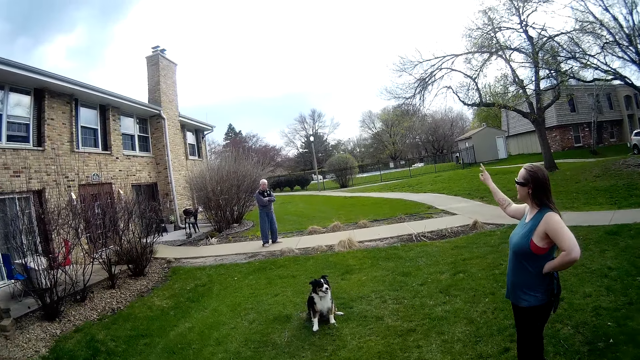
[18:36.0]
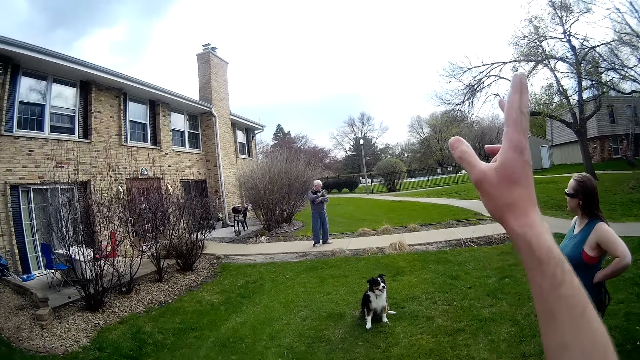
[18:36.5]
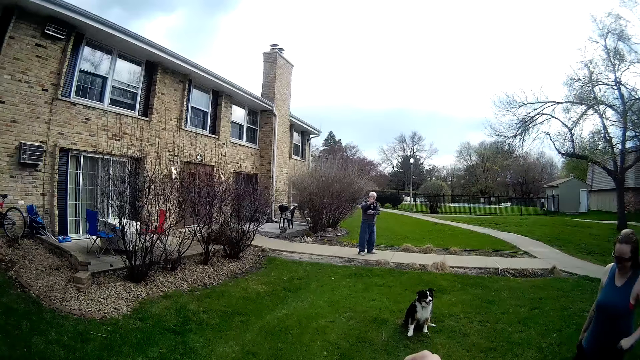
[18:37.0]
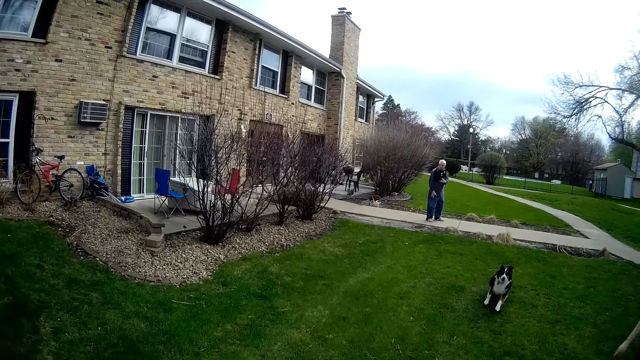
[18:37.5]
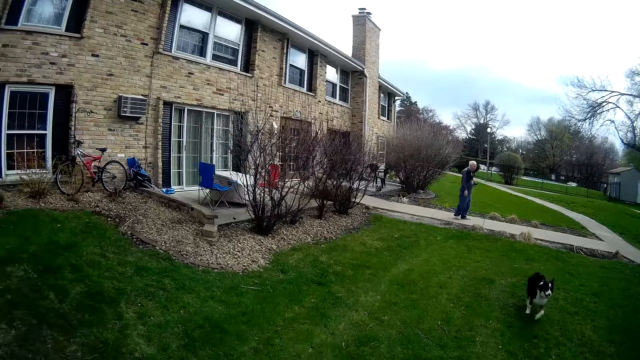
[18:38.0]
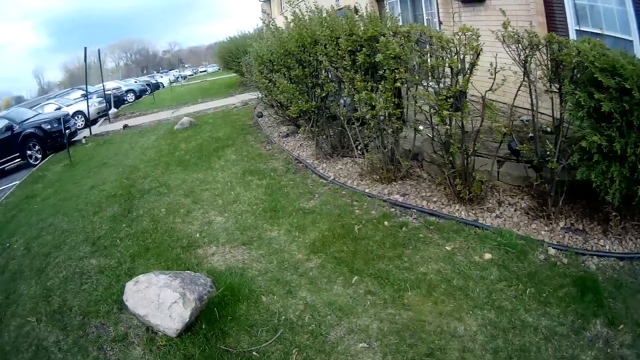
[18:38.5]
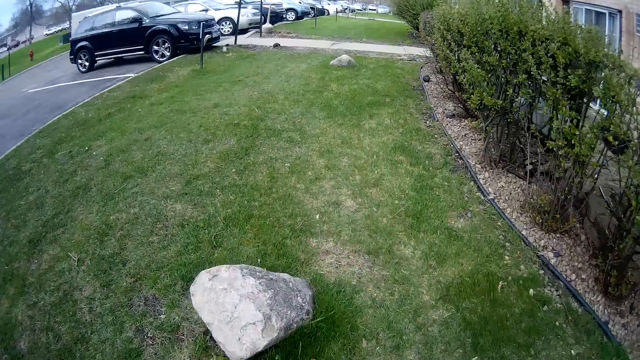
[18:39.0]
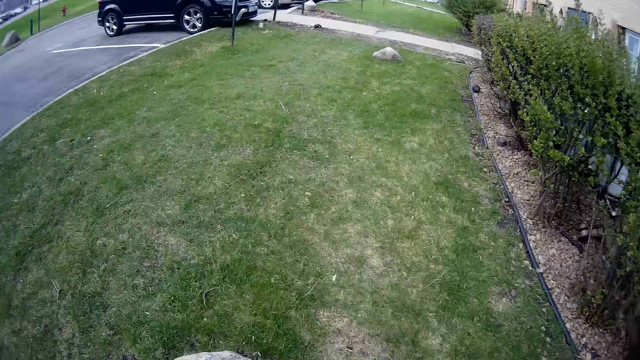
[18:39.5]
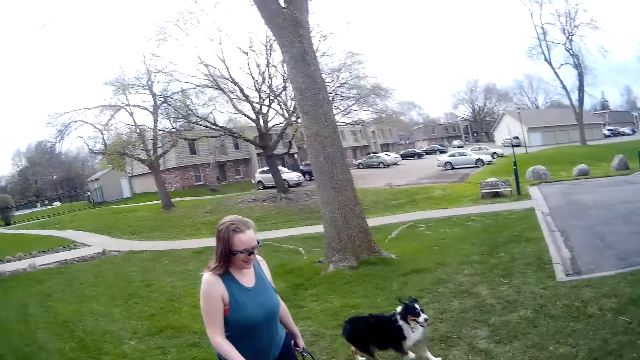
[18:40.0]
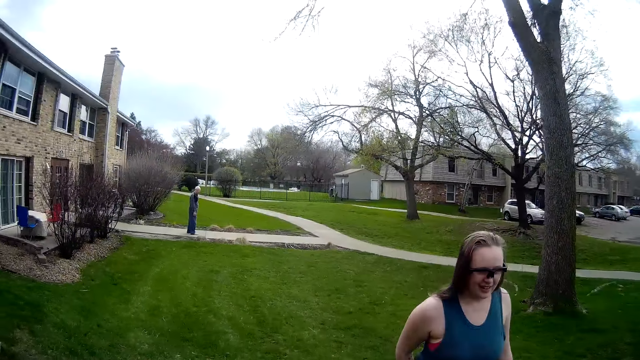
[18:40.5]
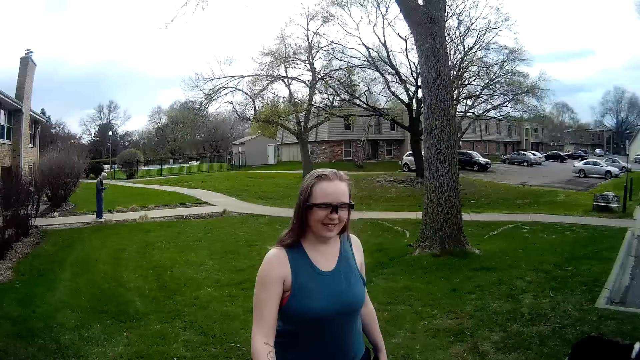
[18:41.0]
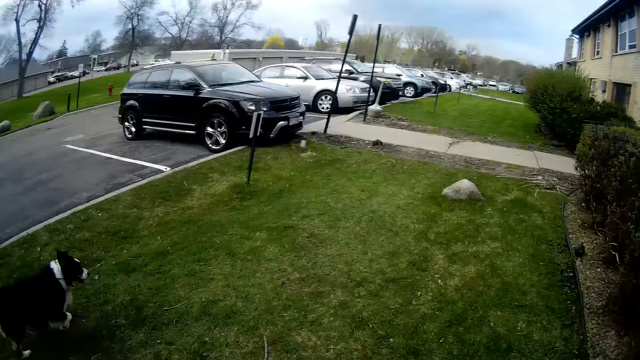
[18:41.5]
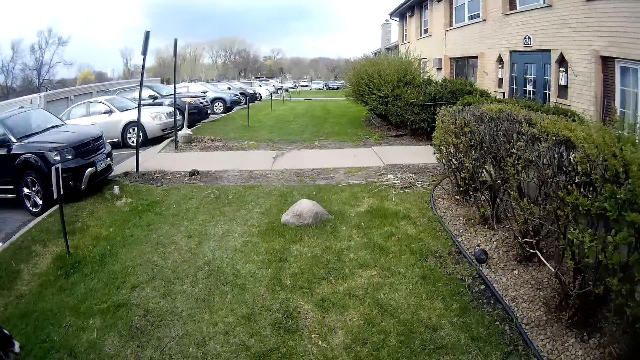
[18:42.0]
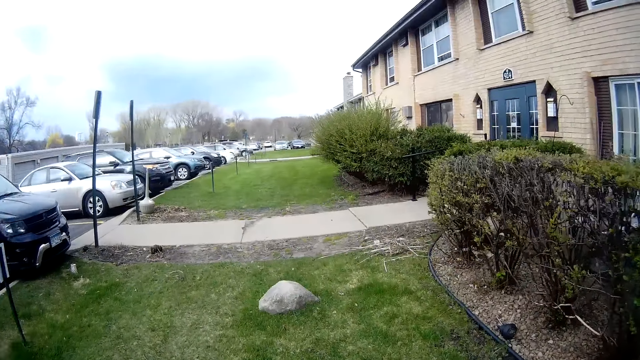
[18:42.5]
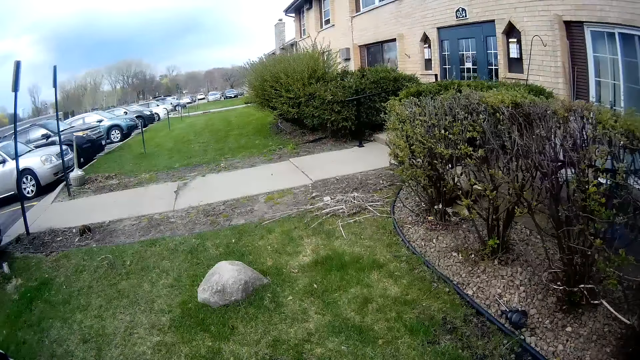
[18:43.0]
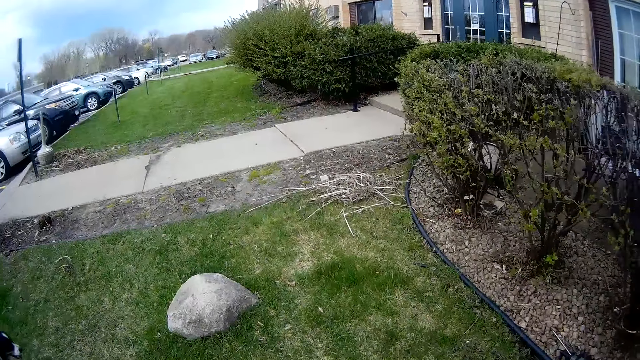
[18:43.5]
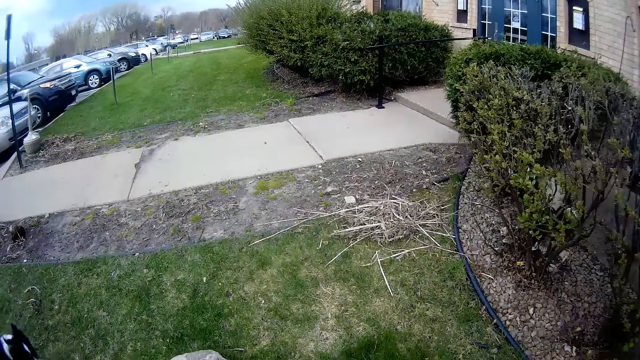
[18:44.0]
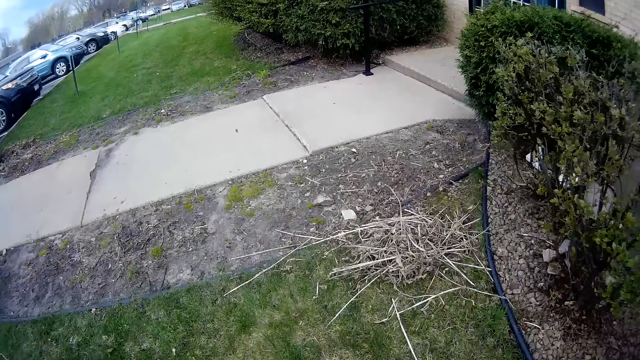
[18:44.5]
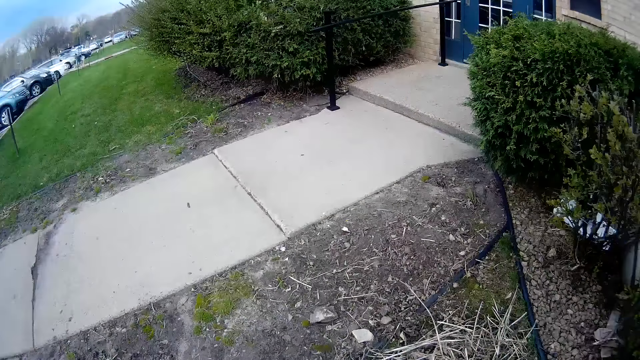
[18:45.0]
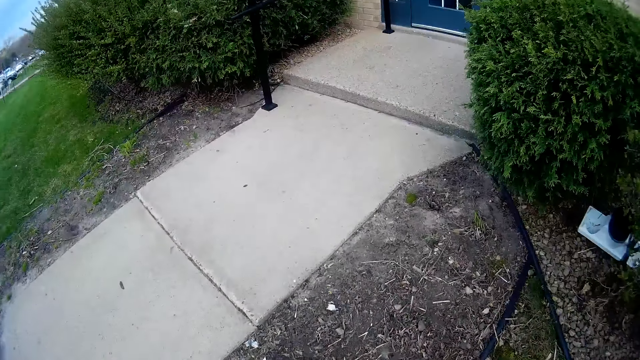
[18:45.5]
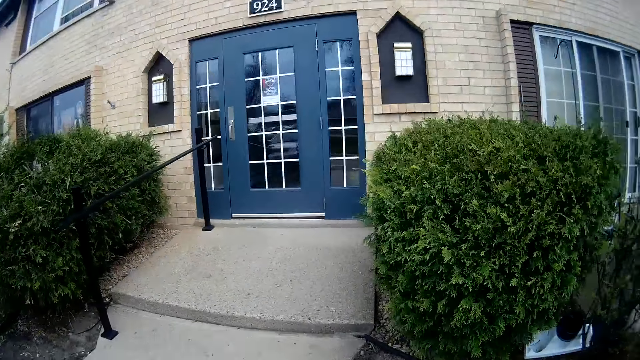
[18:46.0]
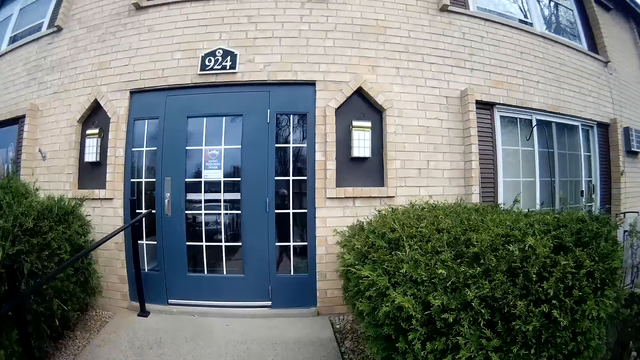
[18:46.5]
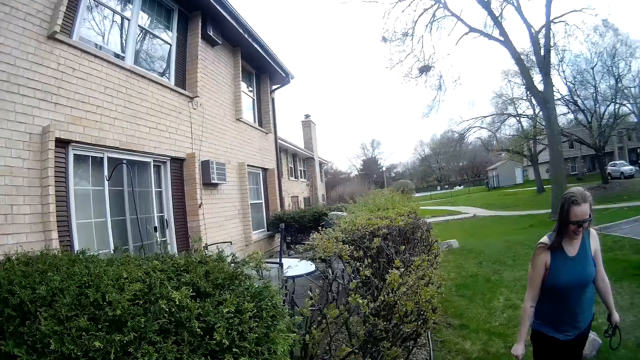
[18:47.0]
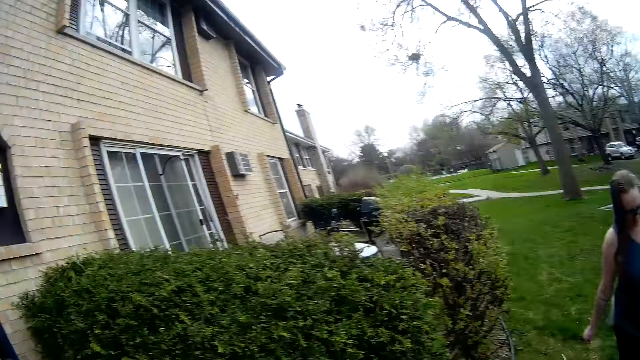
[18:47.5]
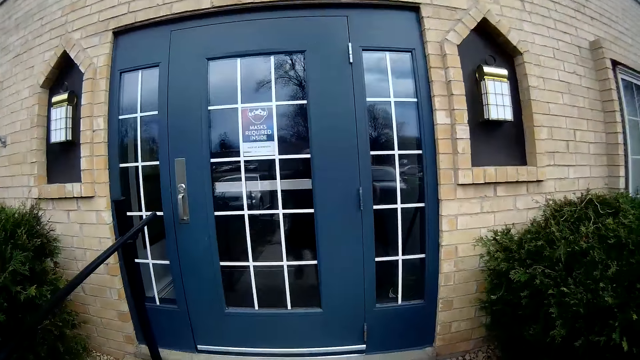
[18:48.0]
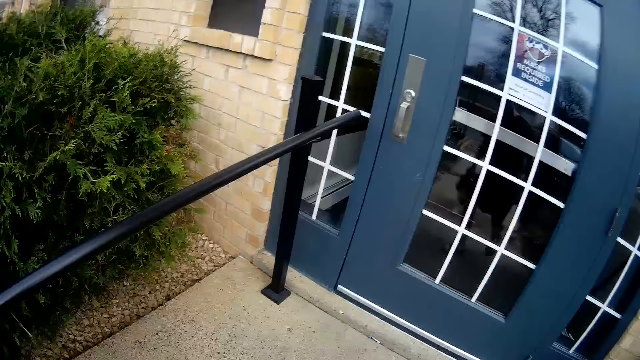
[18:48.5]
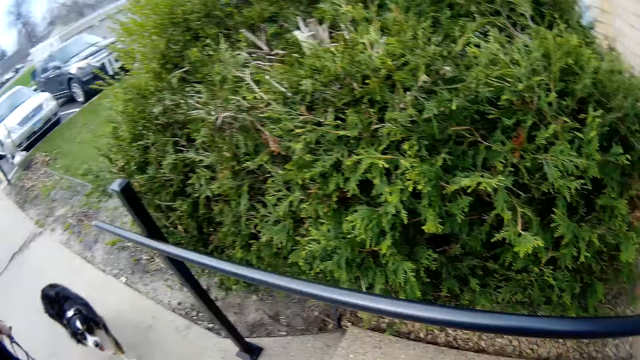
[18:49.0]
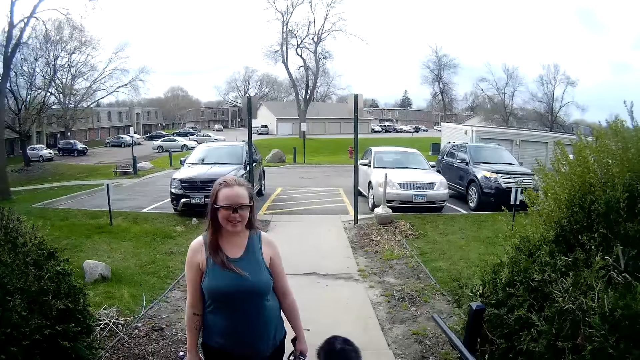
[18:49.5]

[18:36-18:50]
The woman waves with her right hand to the man. The camera wearer waves with his right hand to the man. The man waves with his right hand to the camera wearer and the woman. The dog walks on the lawn. The camera wearer walks in a field. He walks onto a pathway. The woman walks onto the pathway. The camera wearer converses with the woman.

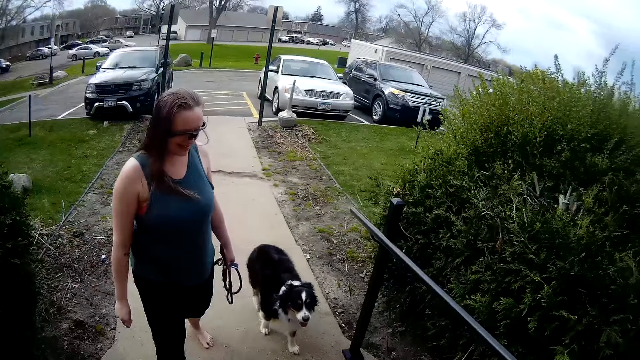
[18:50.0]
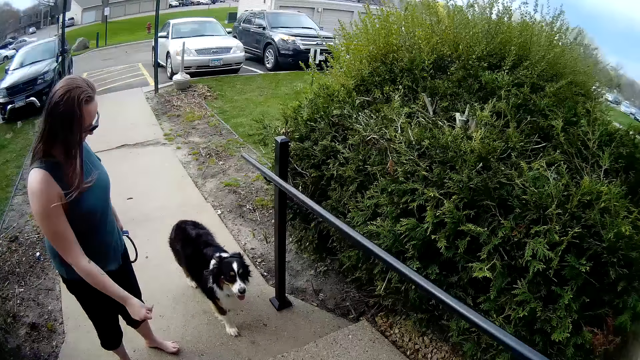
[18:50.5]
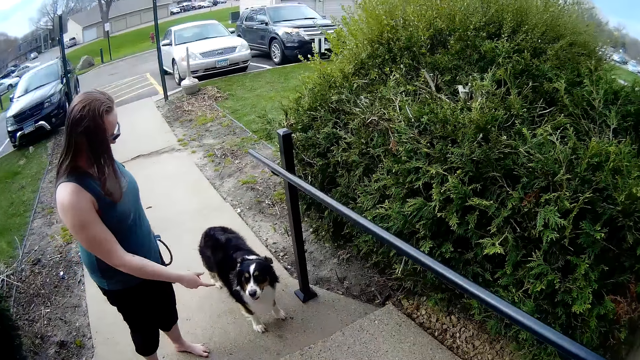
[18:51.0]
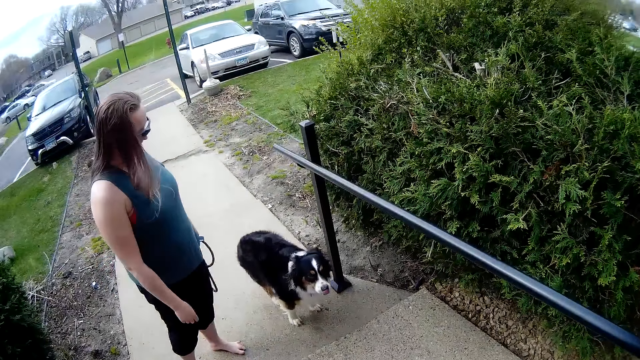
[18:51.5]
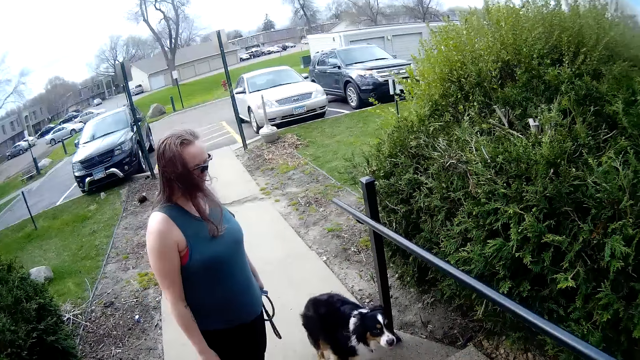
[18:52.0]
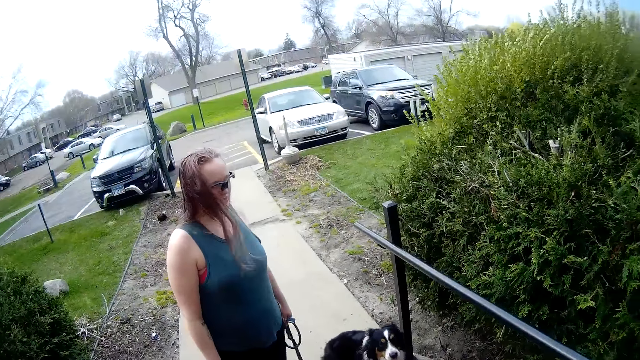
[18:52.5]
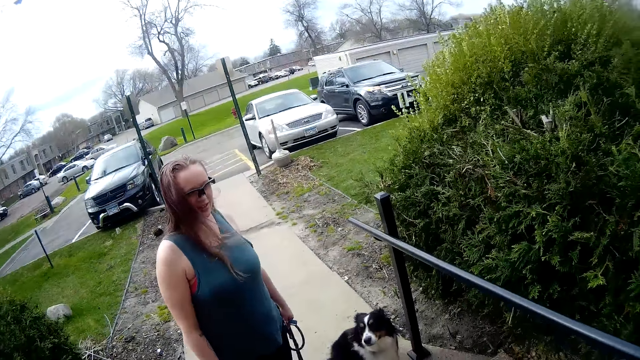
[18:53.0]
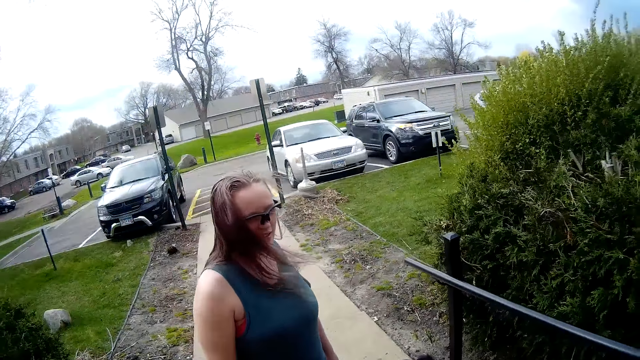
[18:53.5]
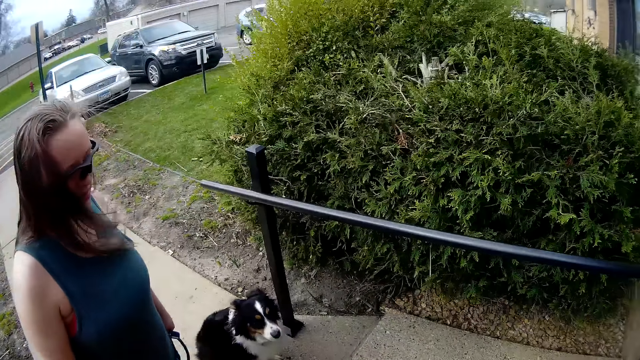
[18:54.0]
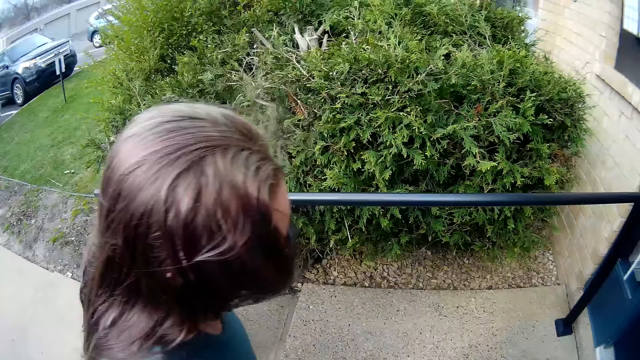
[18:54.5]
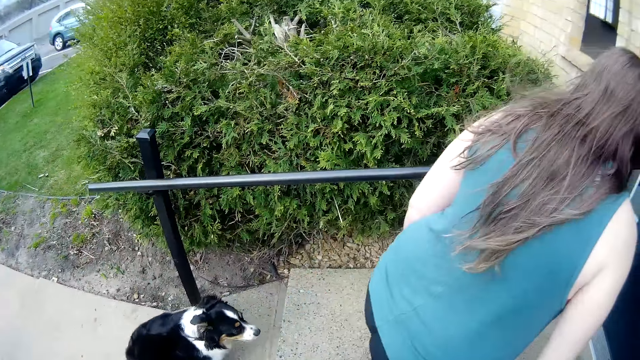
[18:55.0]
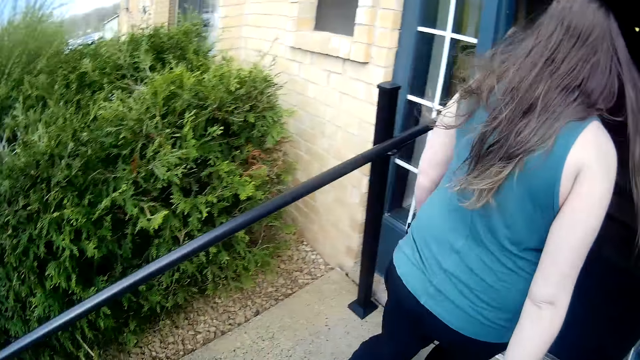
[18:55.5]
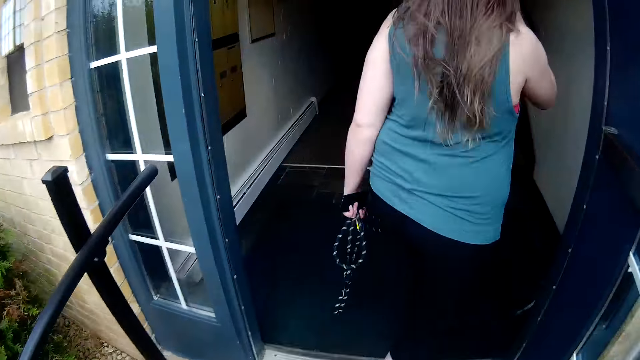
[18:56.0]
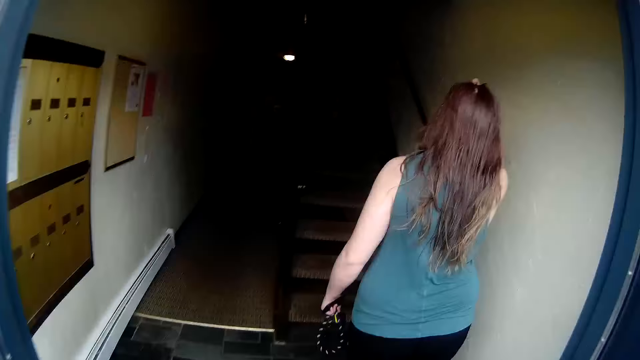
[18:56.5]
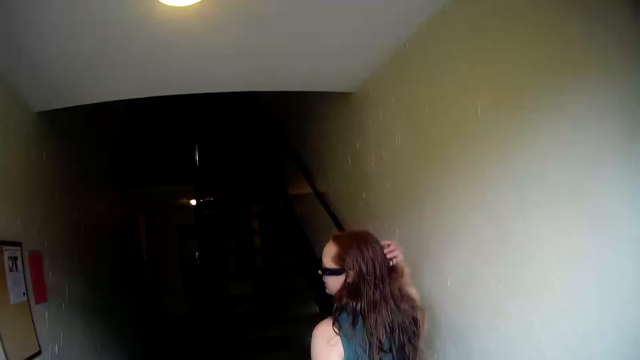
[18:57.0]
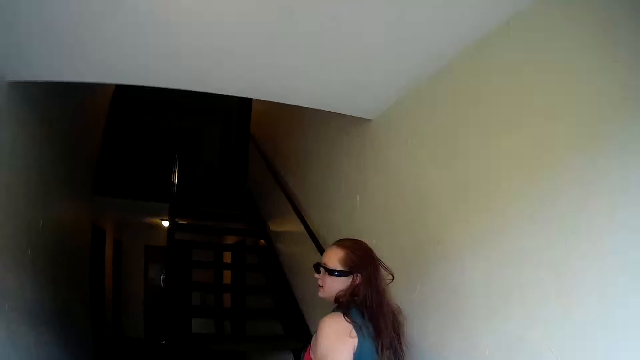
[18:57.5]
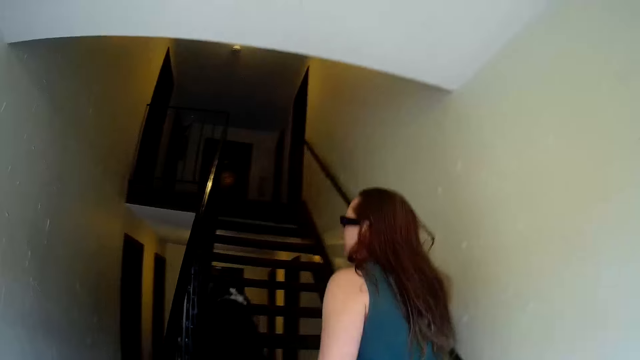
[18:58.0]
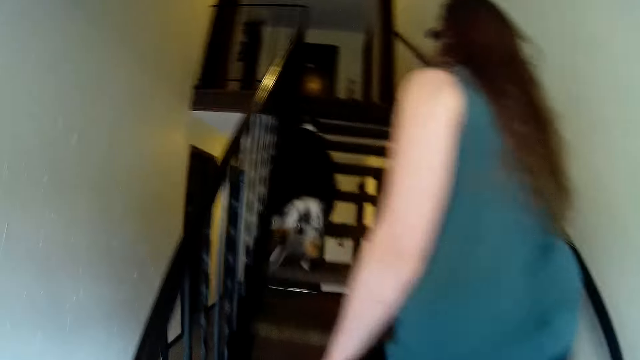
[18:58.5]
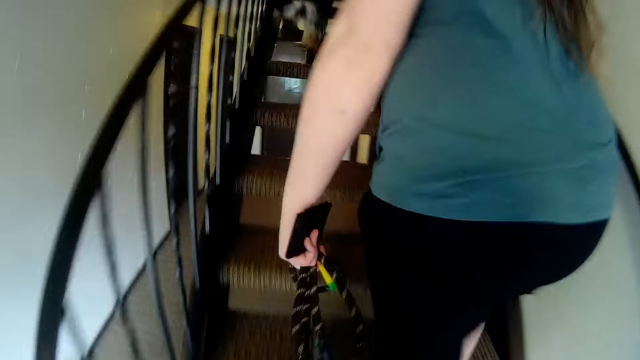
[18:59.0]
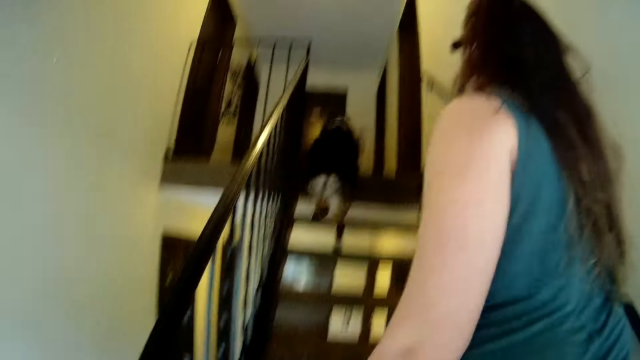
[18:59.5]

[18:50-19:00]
The woman snaps her right fingers to the dog. The woman walks inside the house through an open door. The woman flips through her hair with her right hand. The camera wearer walks through the open door. The woman walks up a staircase. The dog walks up the staircase. The camera wearer walks up the staircase.
